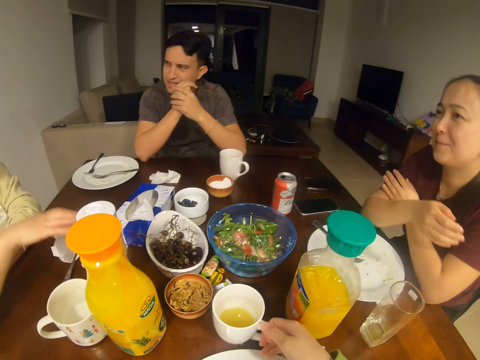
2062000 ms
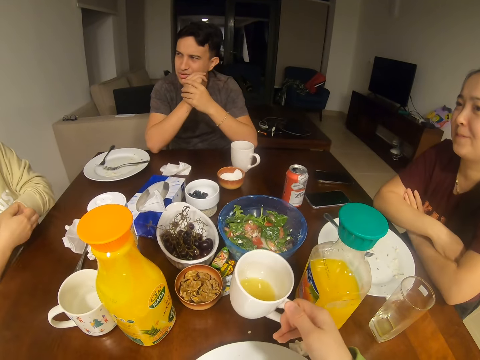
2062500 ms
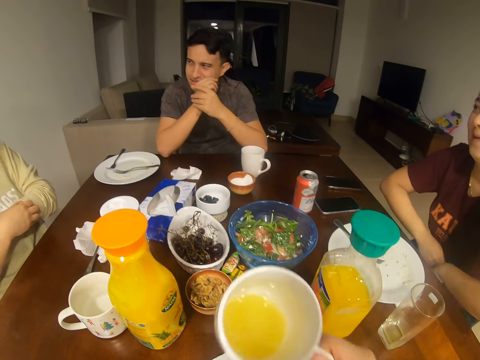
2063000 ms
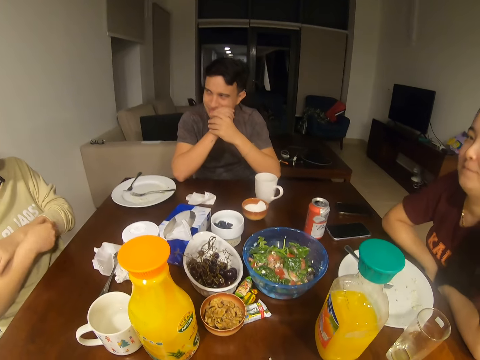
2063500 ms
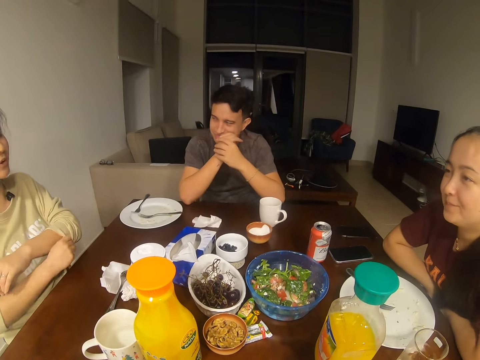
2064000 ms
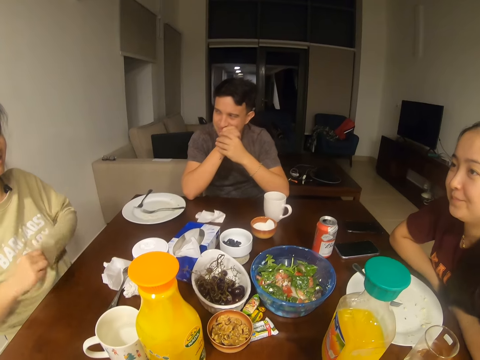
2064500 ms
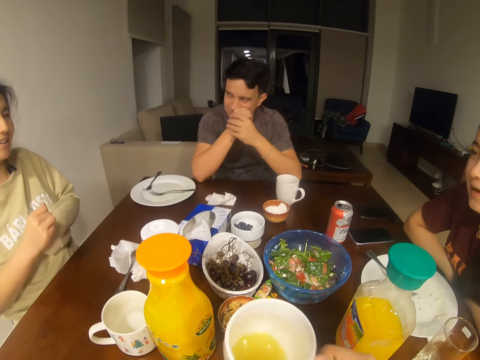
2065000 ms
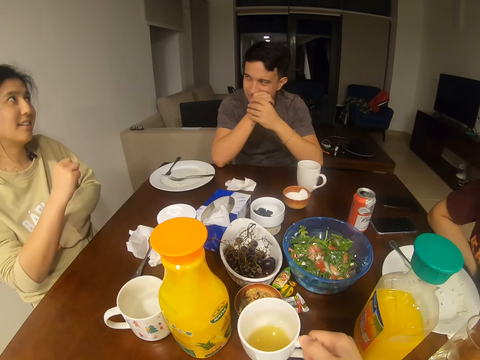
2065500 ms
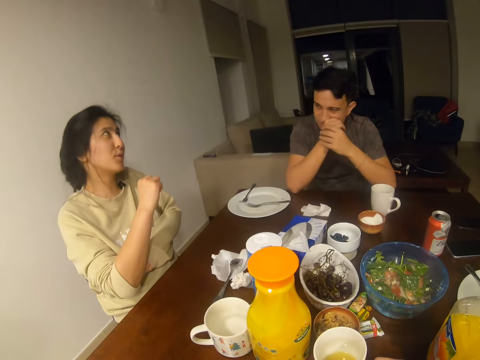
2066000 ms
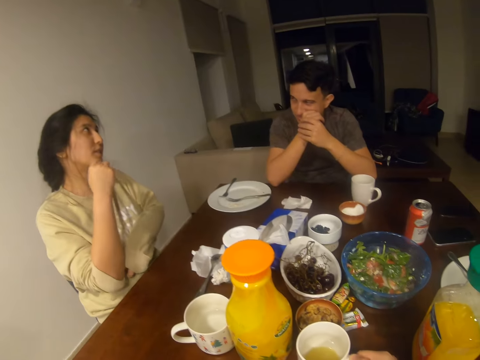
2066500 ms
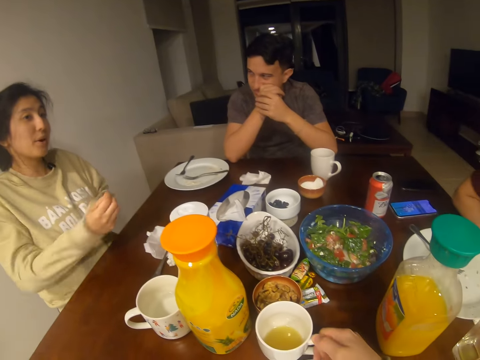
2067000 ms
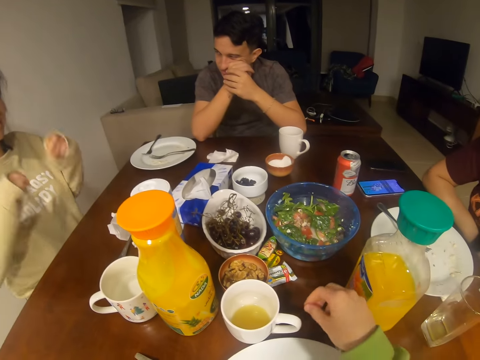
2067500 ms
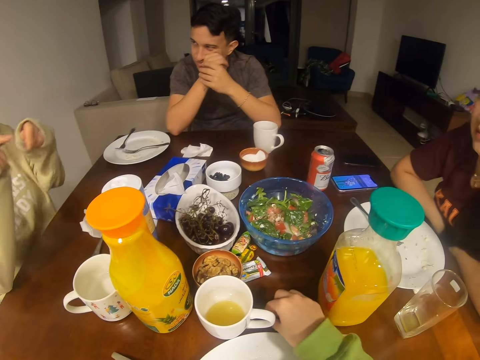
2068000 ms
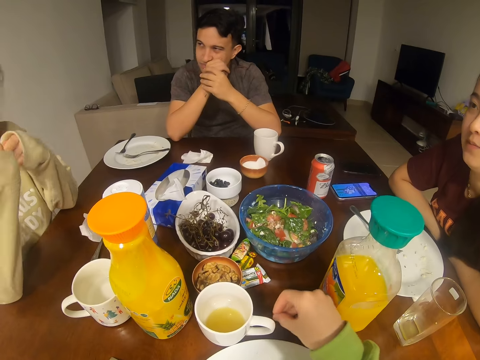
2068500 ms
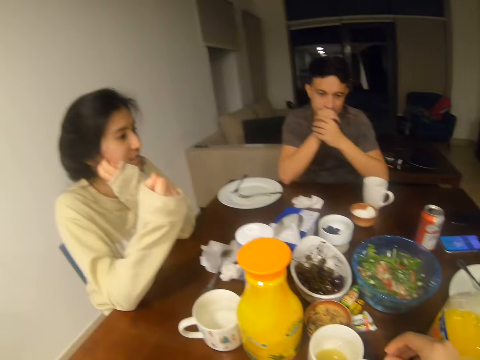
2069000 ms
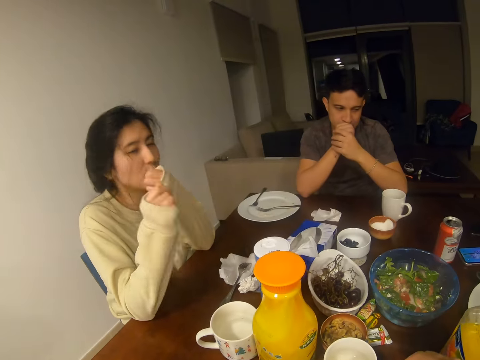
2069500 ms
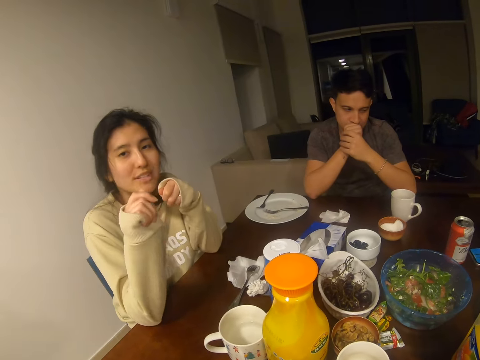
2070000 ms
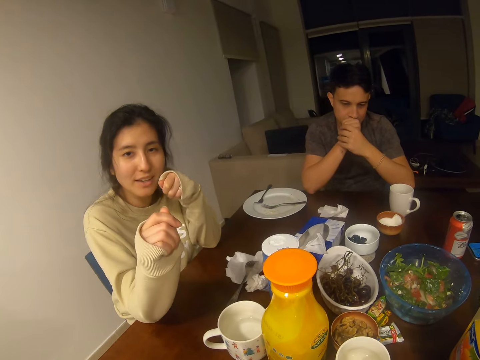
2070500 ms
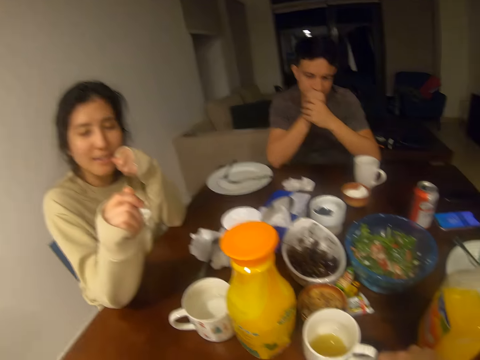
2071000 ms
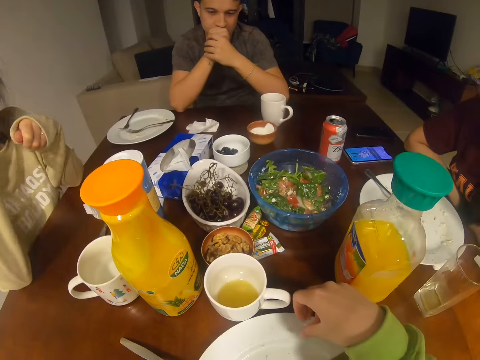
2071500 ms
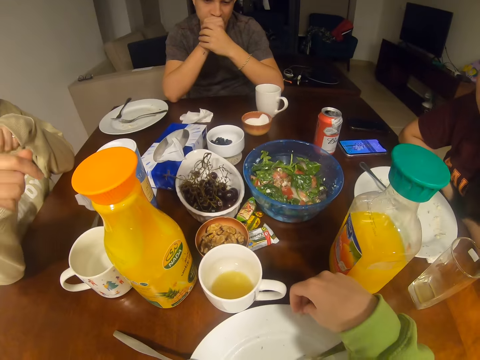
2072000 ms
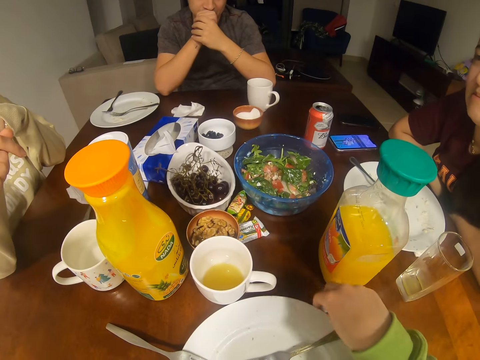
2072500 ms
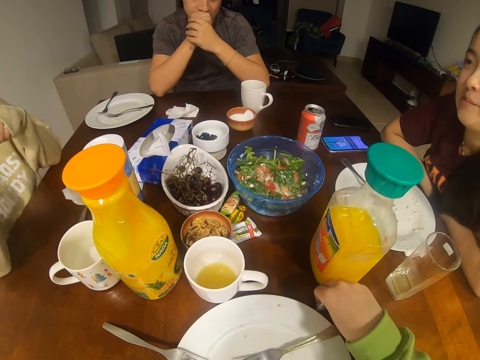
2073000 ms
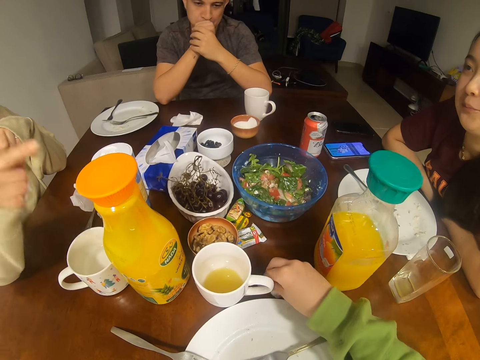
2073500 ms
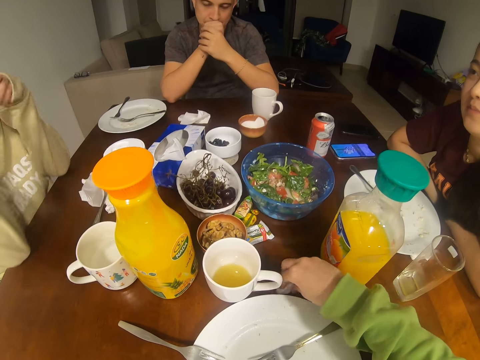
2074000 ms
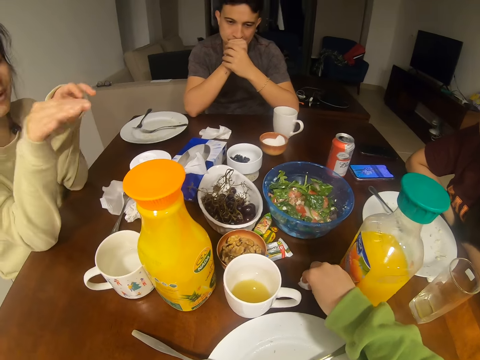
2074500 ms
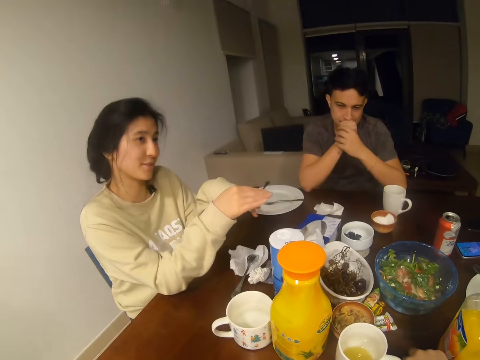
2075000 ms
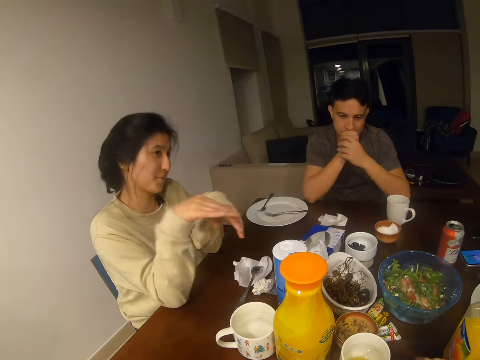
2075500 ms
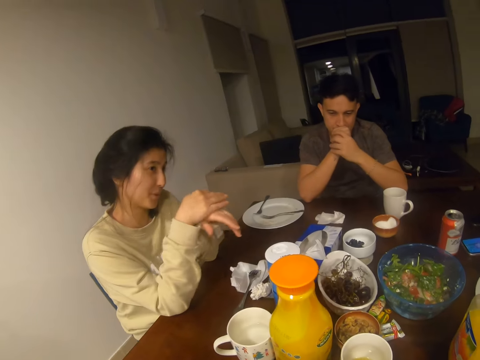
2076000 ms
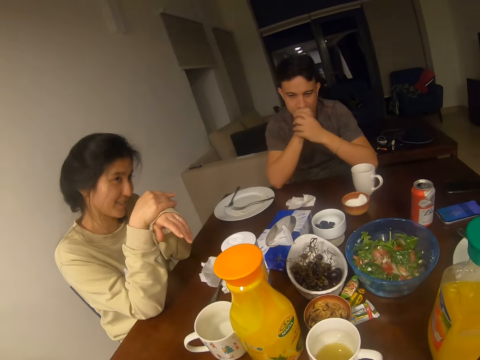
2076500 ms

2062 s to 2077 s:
The camera wearer picks up a juice. They drink the juice. A girl touches the top. The camera wearer puts the juice on the table. The girl holds the top. The girl converses with the camera wearer, another girl and a man. The camera wearer picks up a serviette. They wipe something on the table.

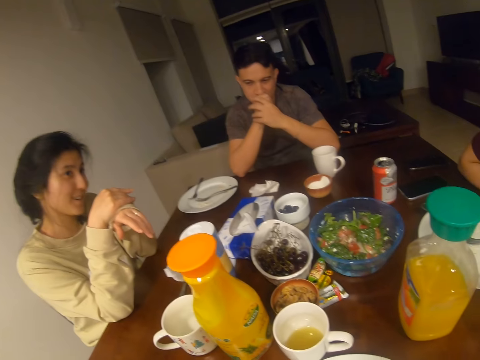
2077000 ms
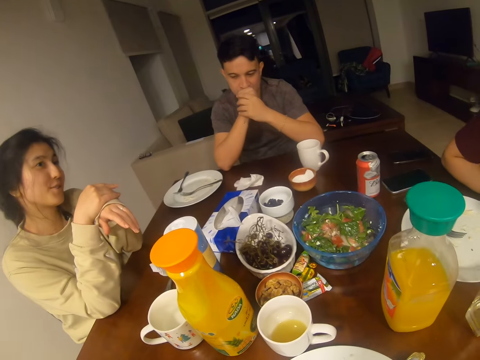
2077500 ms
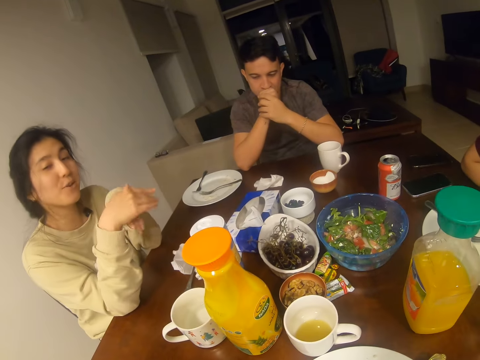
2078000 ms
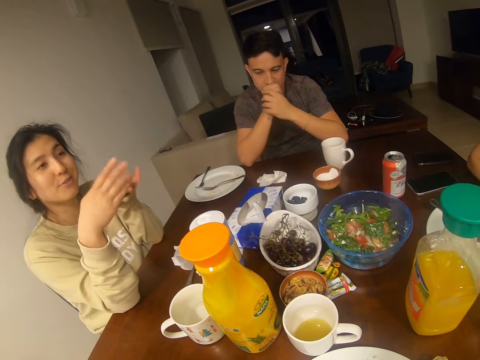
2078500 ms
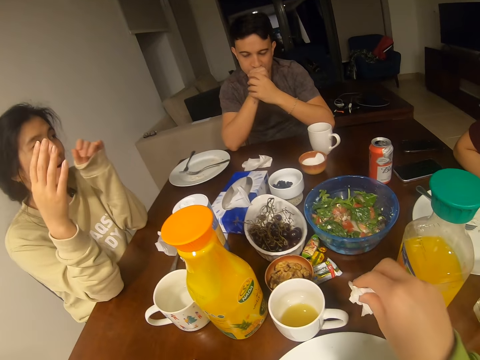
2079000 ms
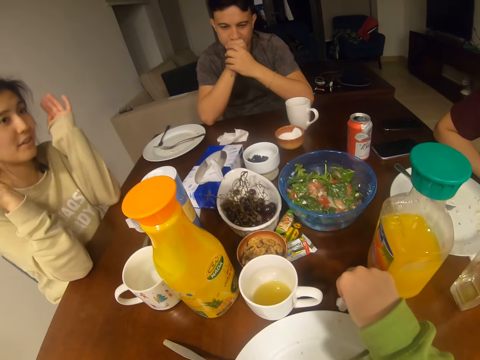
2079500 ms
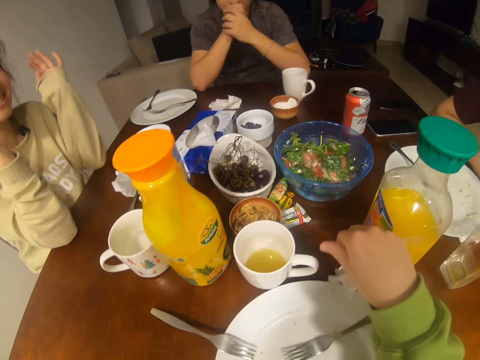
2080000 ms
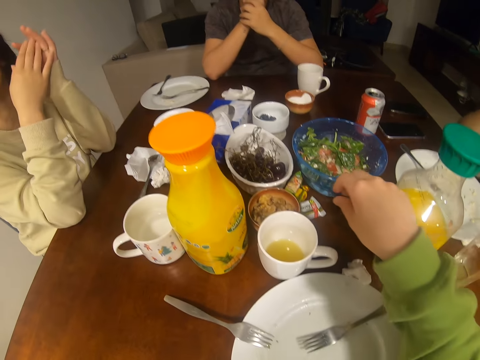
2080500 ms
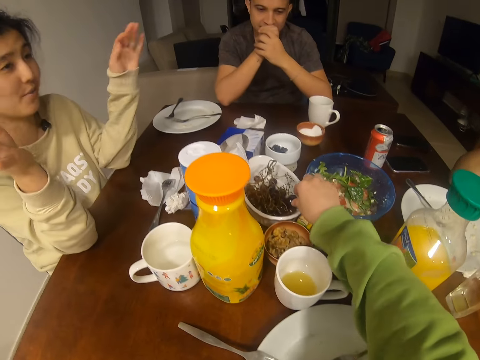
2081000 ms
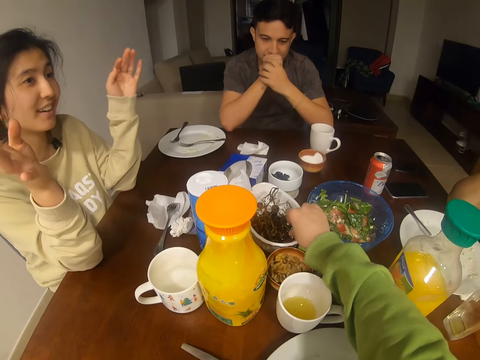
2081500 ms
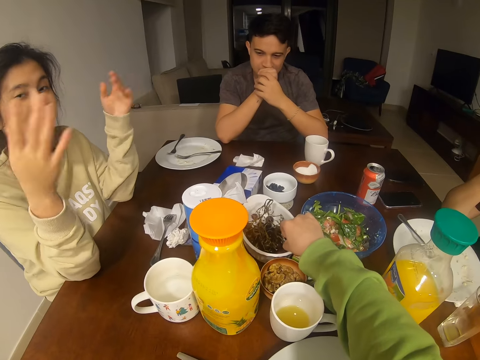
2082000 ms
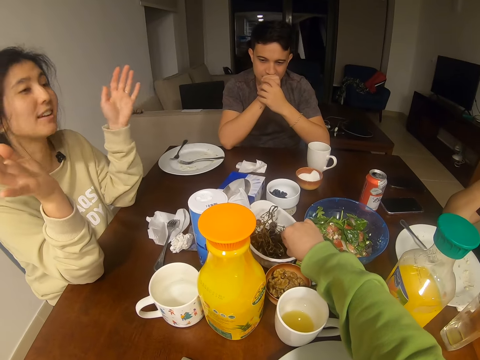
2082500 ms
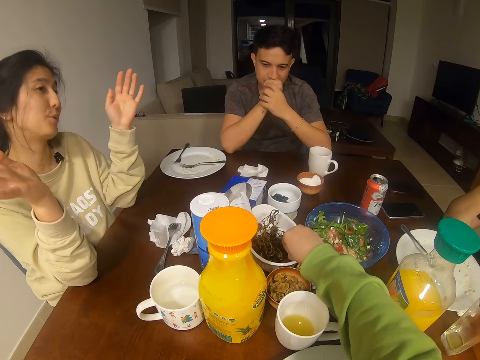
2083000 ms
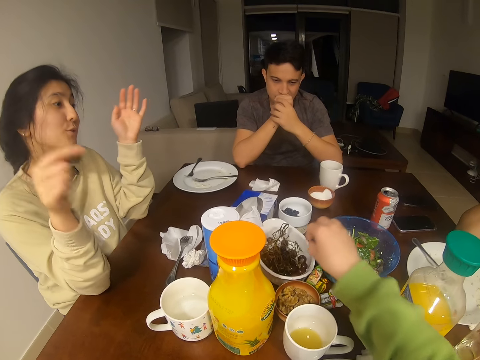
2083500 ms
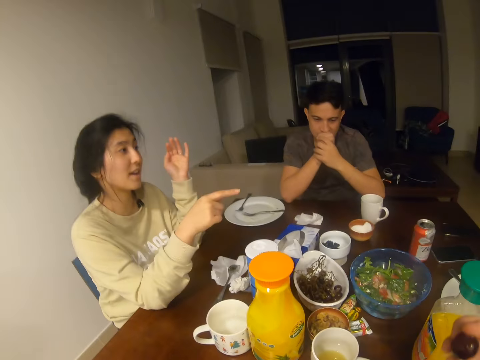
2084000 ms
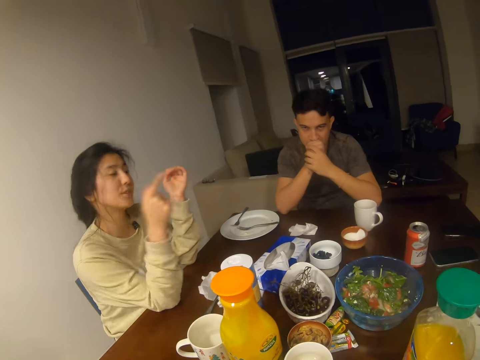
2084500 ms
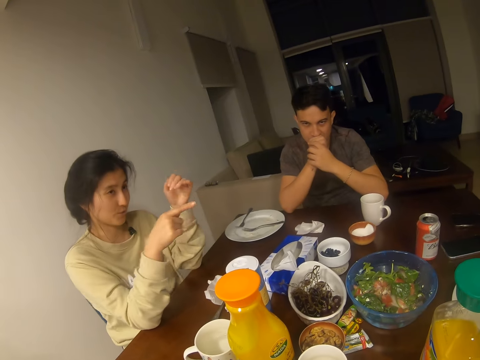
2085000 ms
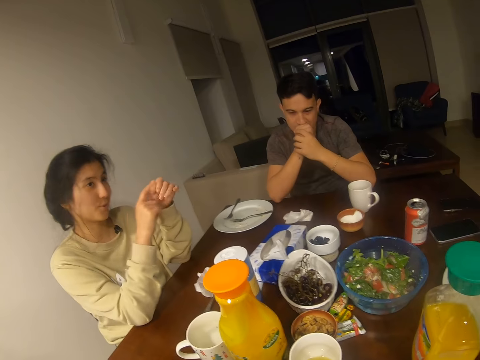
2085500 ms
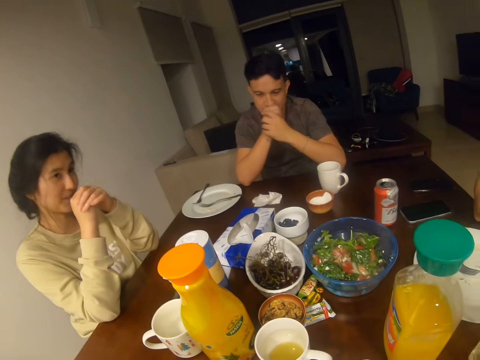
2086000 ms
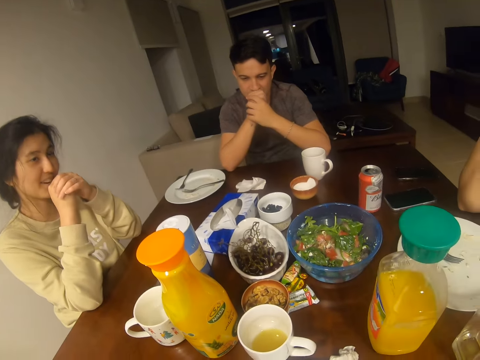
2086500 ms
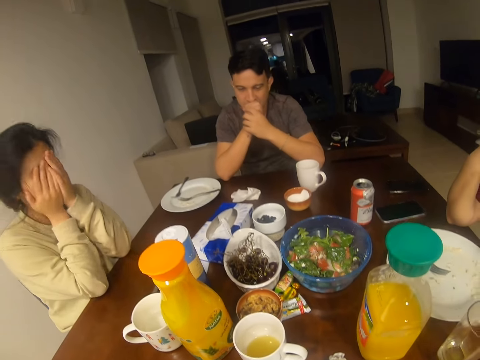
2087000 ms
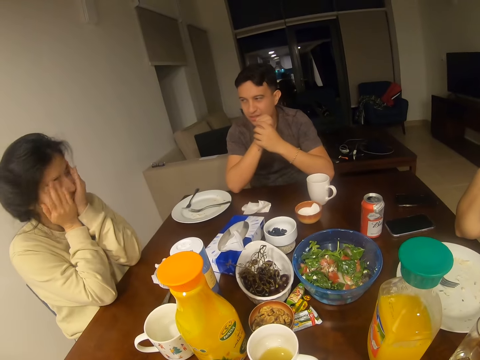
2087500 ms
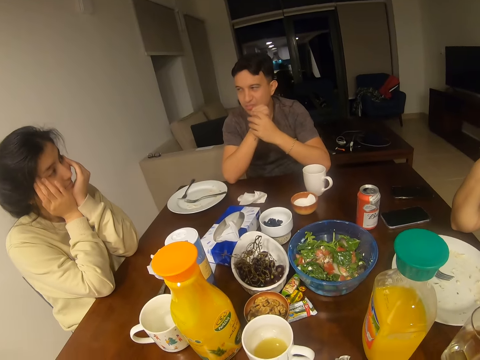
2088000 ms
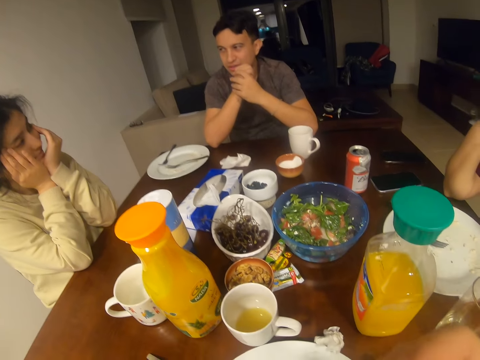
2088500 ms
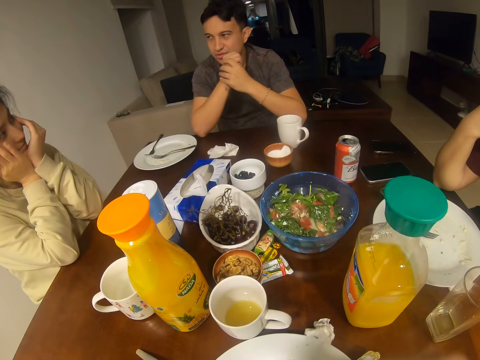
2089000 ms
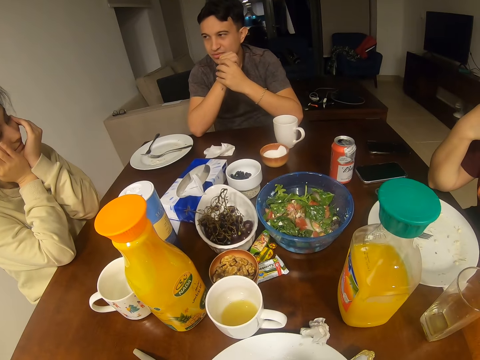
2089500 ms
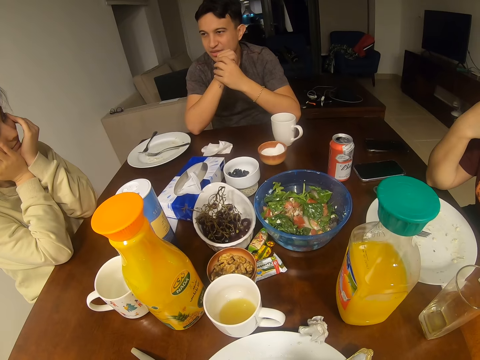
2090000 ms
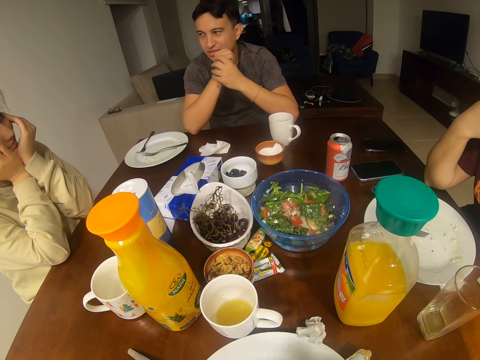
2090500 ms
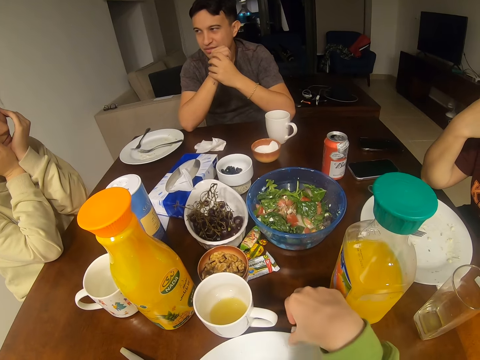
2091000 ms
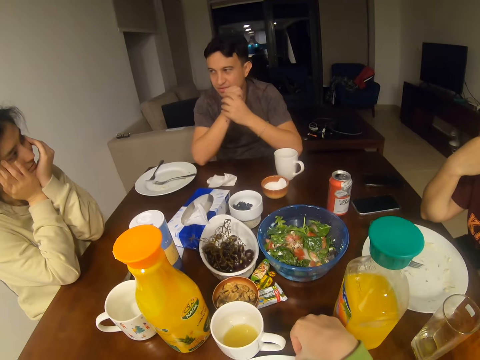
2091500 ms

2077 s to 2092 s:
A man holds hands. A girl talks to another girl. The camera wearer places a serviette on the table. They pick up a grape. They eat something. The girl talks to the other girl. The girl holds the face. The man converses with the camera wearer, the girl and the other girl.
